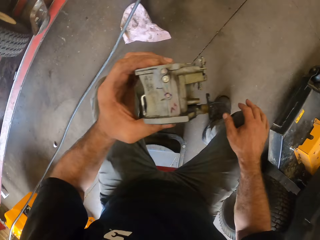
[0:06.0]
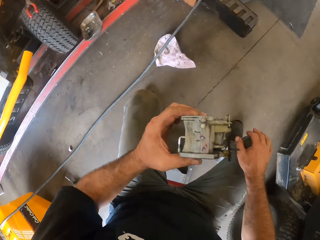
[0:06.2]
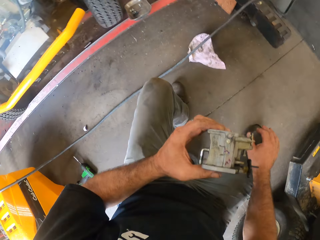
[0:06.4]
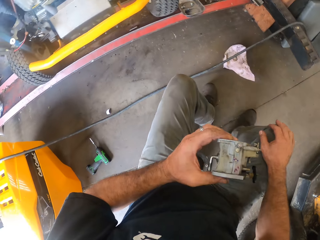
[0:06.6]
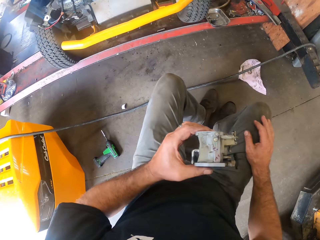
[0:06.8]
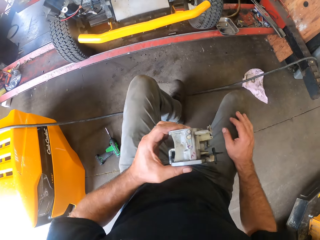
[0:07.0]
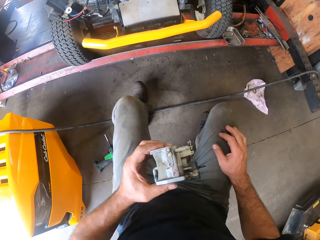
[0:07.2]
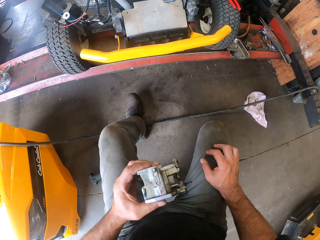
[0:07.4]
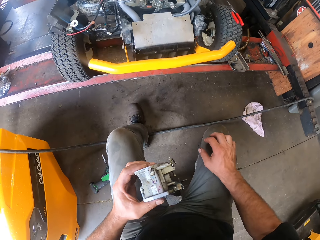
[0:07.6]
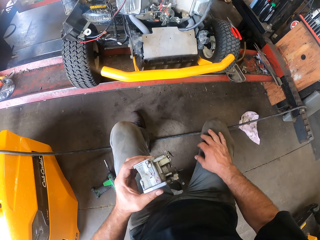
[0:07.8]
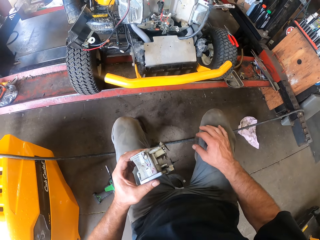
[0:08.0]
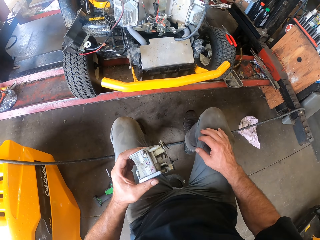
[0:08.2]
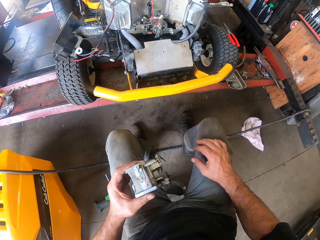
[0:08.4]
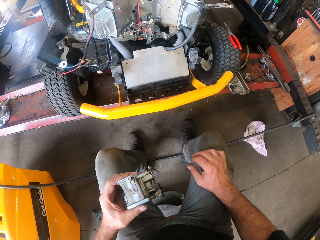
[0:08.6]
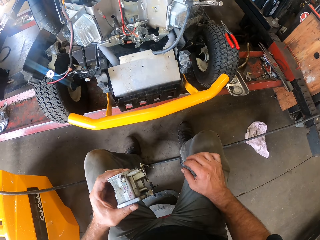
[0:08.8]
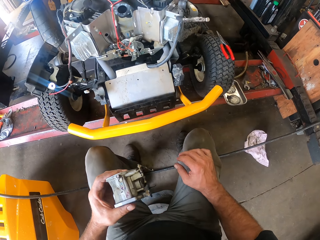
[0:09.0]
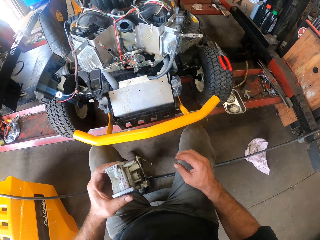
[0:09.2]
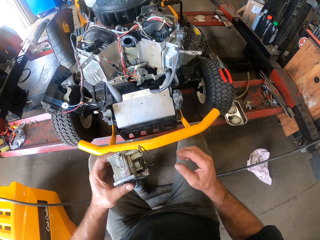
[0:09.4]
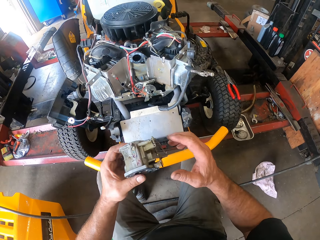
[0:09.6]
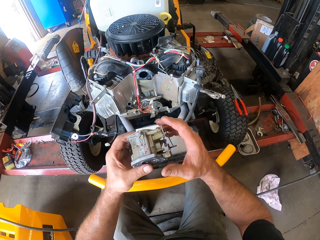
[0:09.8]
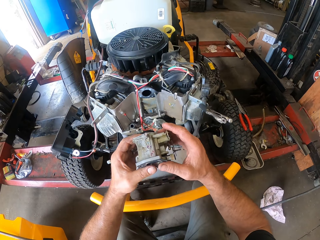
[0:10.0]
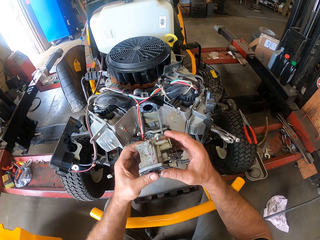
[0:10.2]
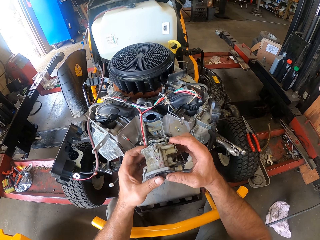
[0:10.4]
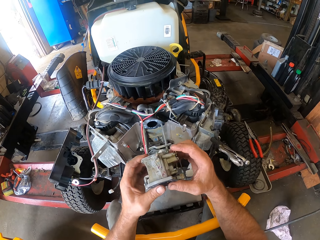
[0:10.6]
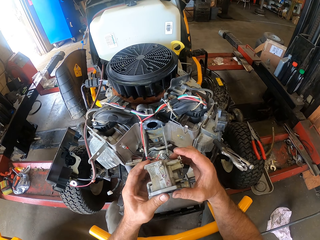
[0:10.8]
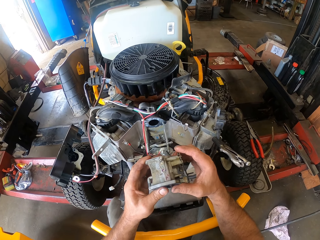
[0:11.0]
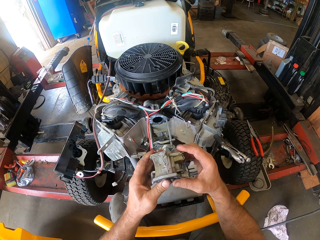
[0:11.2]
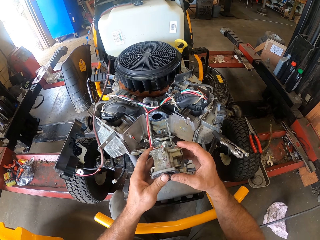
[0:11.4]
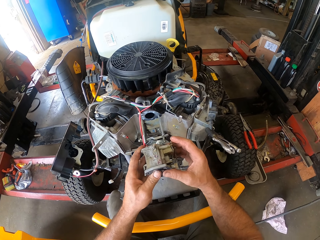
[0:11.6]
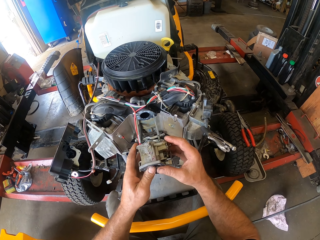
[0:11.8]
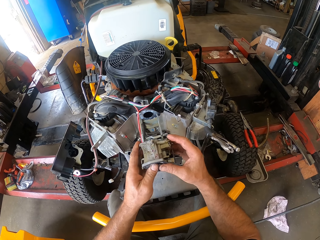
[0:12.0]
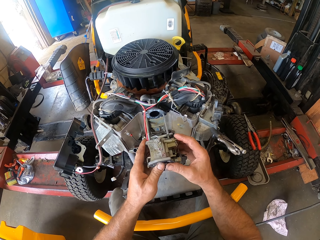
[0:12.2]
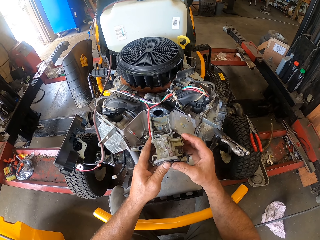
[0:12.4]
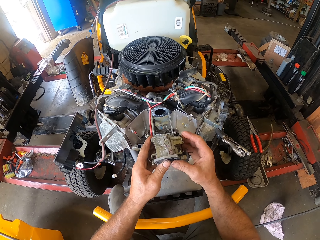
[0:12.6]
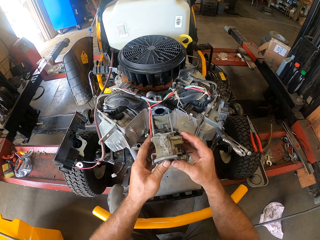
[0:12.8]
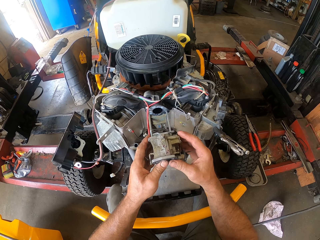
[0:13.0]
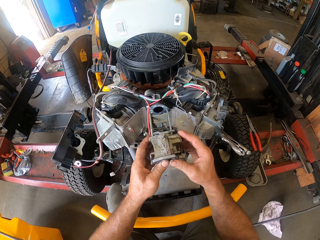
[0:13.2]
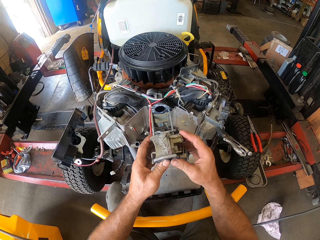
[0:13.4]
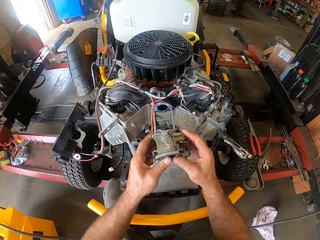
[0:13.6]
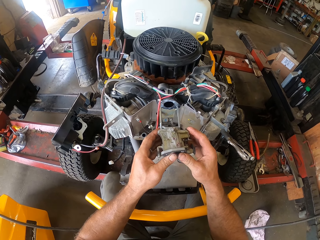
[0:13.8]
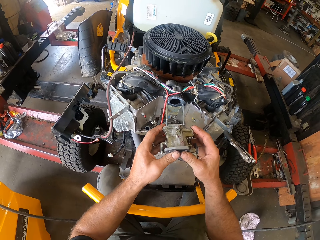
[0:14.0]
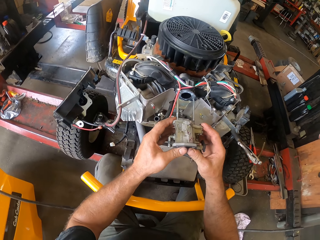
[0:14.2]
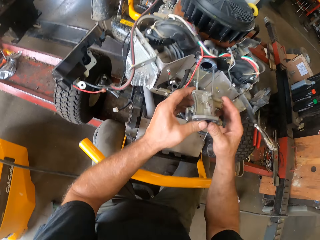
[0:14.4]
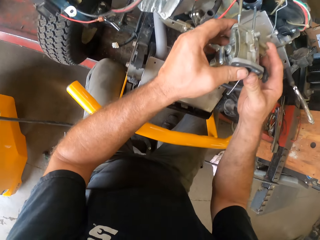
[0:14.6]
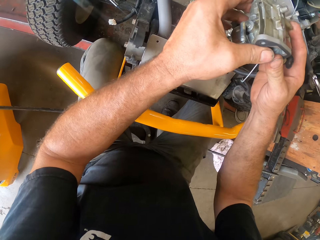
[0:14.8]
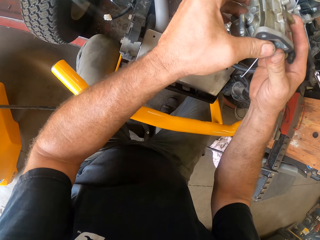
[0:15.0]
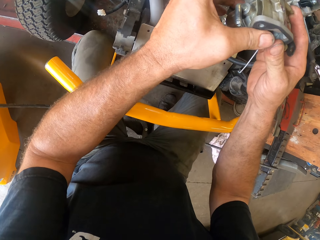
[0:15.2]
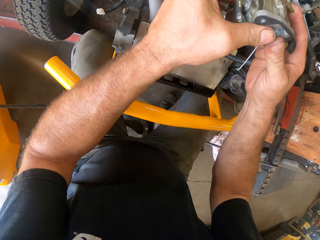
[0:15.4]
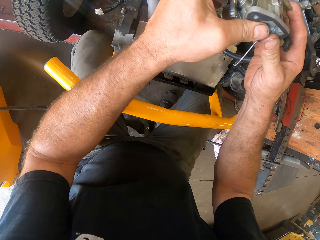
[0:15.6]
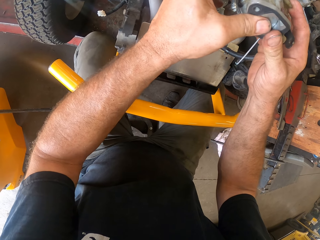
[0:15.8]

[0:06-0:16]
The camera wearer sits on a stool on the floor in front of a riding mower. He holds the part or spare of the riding mower in his hands. He fixes the spare on the lawn mower.

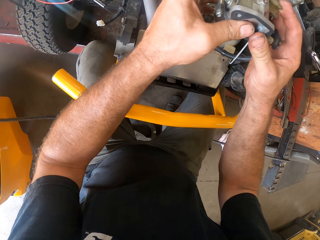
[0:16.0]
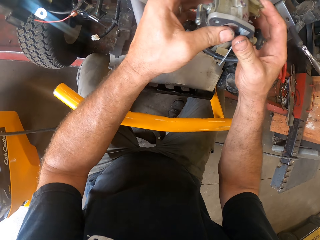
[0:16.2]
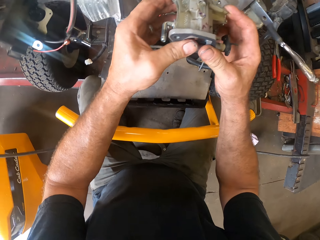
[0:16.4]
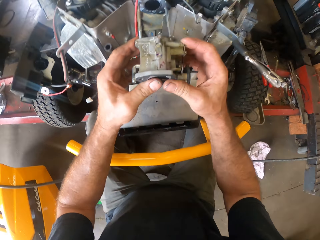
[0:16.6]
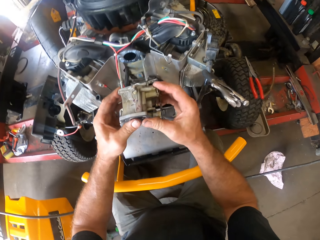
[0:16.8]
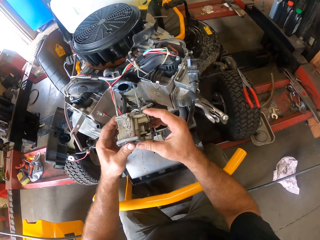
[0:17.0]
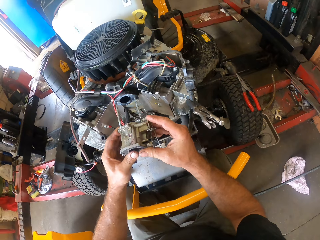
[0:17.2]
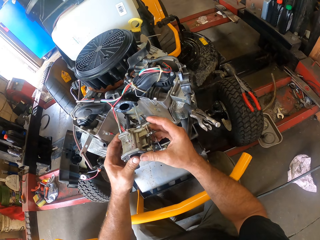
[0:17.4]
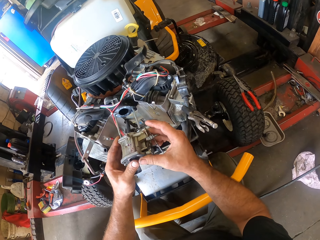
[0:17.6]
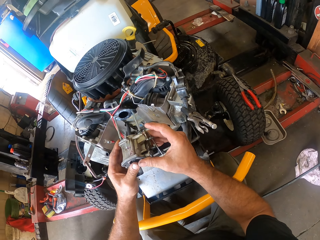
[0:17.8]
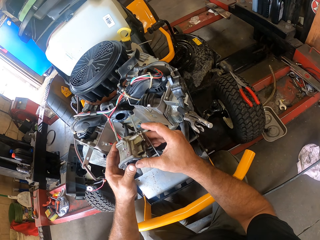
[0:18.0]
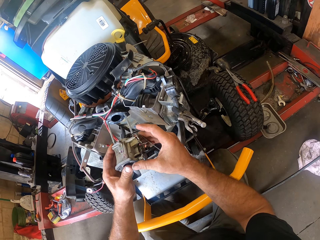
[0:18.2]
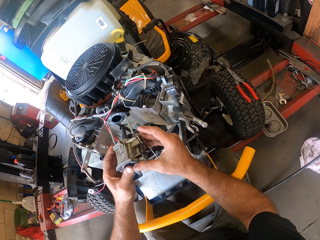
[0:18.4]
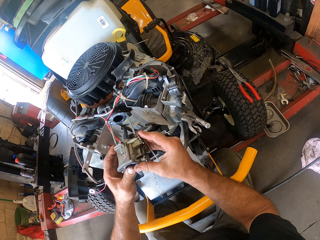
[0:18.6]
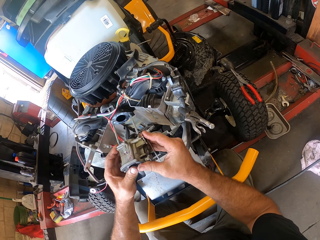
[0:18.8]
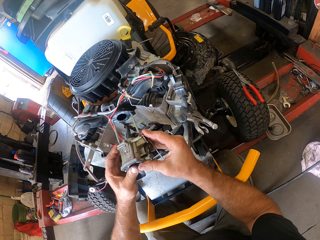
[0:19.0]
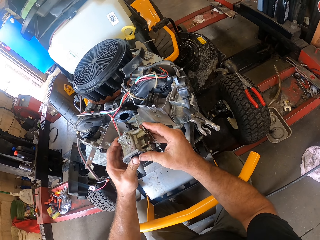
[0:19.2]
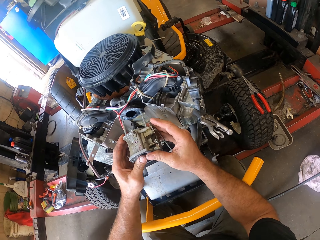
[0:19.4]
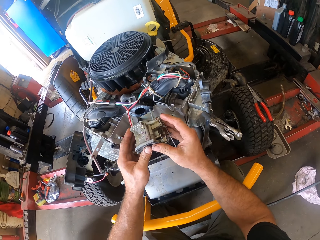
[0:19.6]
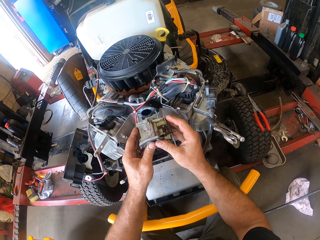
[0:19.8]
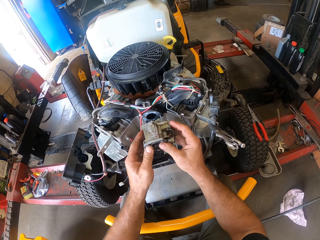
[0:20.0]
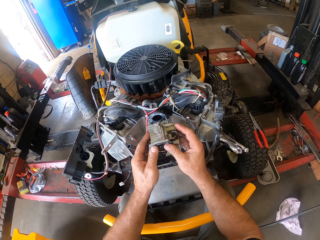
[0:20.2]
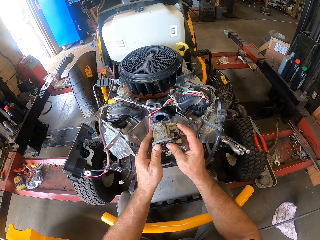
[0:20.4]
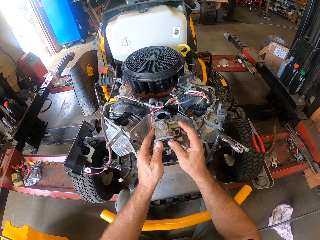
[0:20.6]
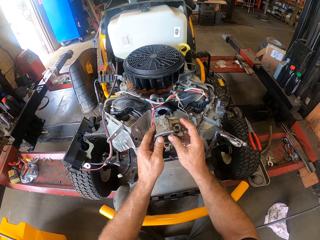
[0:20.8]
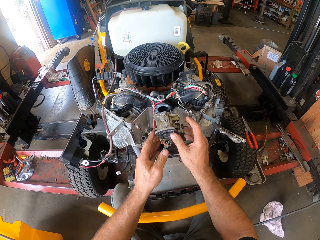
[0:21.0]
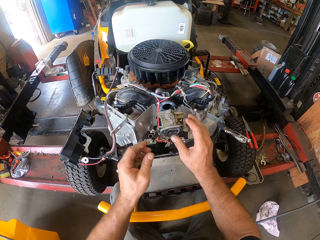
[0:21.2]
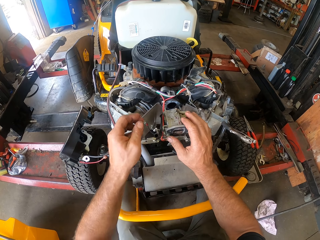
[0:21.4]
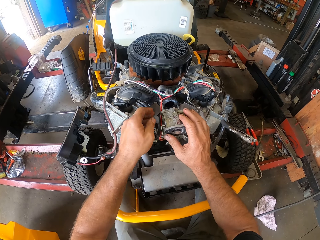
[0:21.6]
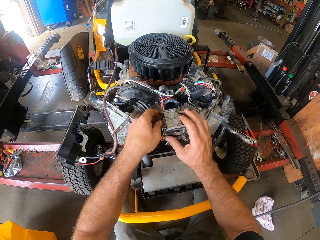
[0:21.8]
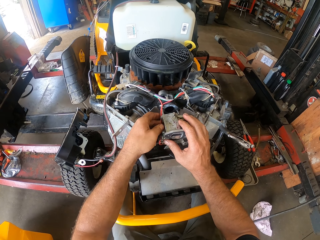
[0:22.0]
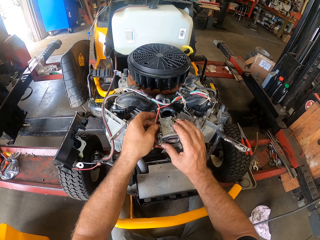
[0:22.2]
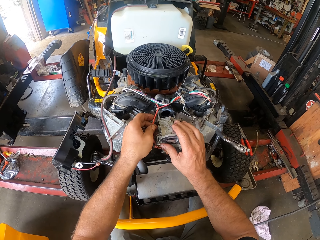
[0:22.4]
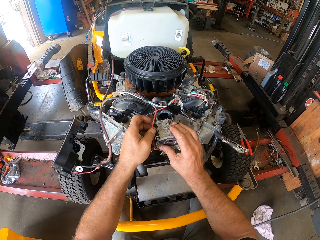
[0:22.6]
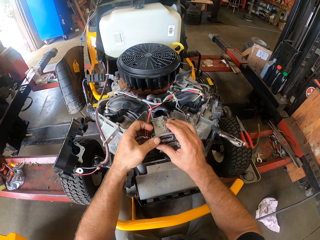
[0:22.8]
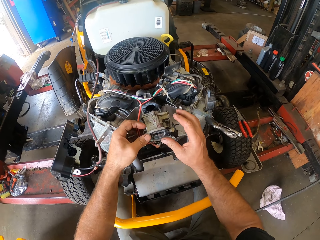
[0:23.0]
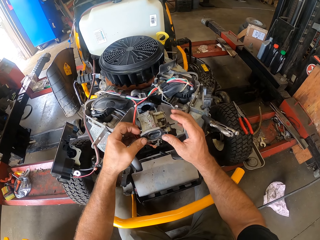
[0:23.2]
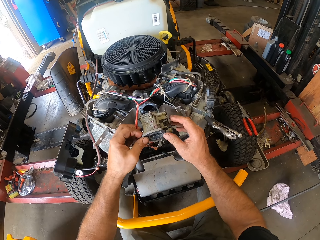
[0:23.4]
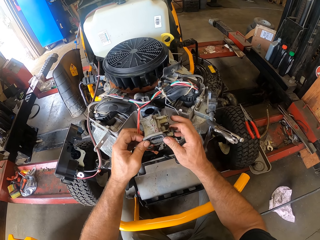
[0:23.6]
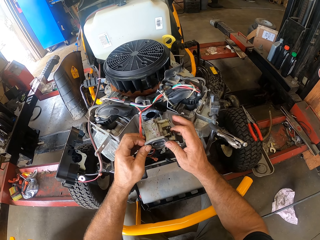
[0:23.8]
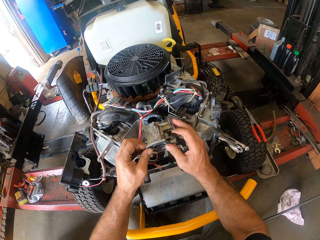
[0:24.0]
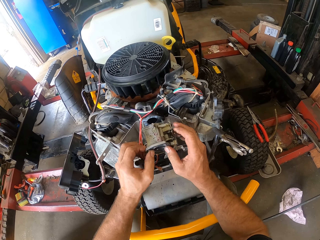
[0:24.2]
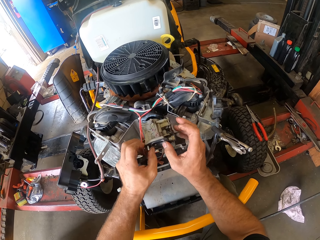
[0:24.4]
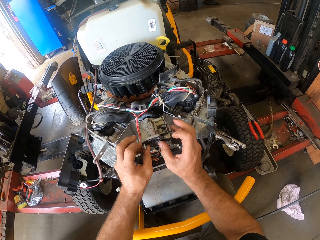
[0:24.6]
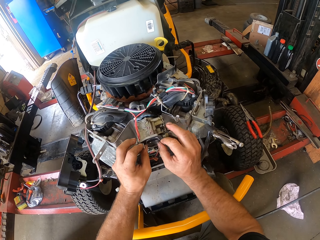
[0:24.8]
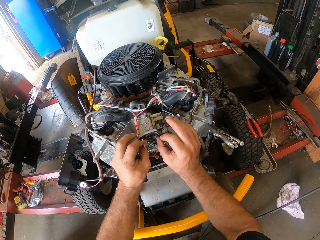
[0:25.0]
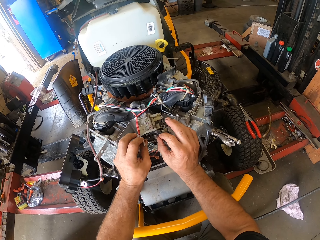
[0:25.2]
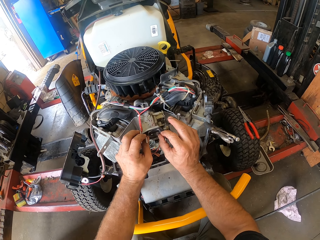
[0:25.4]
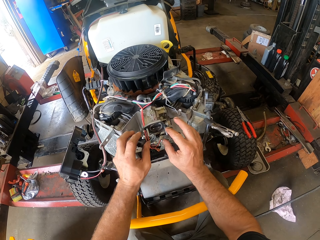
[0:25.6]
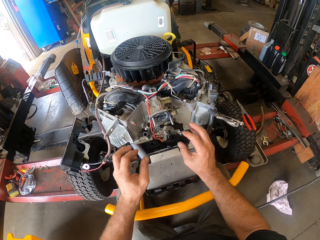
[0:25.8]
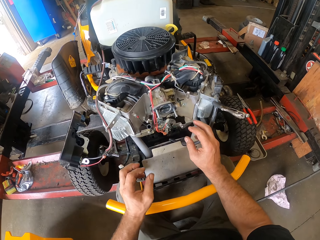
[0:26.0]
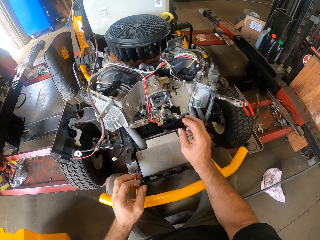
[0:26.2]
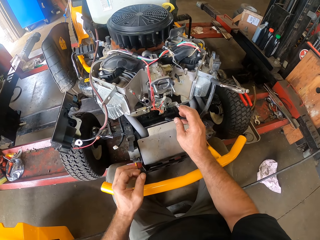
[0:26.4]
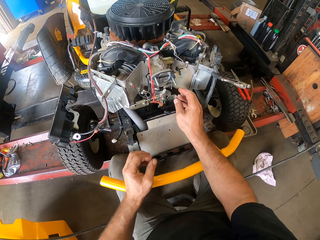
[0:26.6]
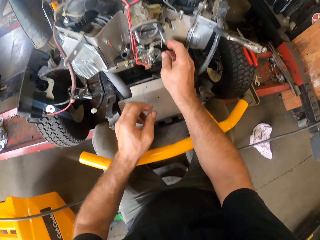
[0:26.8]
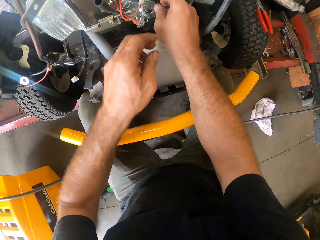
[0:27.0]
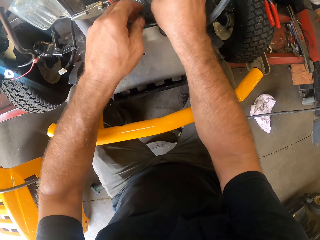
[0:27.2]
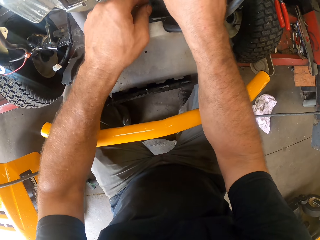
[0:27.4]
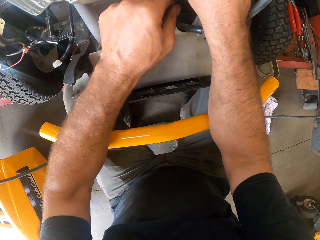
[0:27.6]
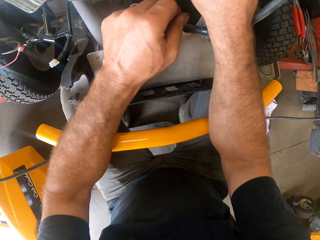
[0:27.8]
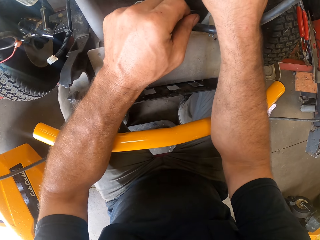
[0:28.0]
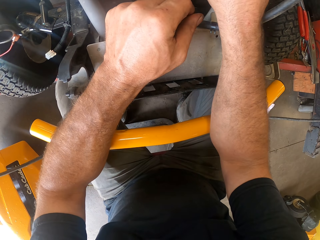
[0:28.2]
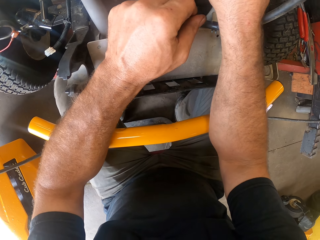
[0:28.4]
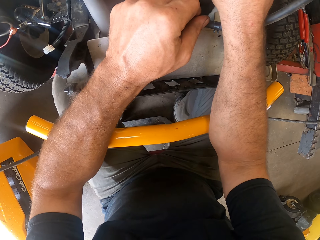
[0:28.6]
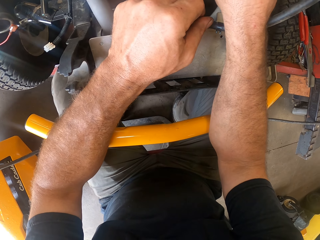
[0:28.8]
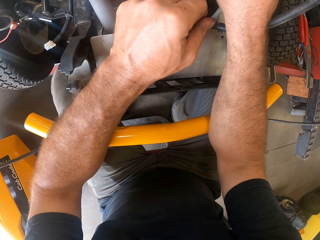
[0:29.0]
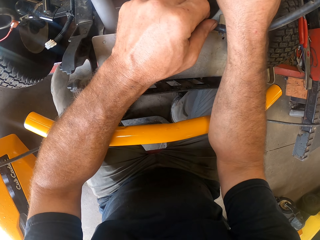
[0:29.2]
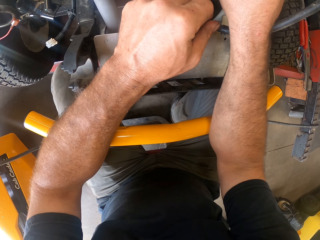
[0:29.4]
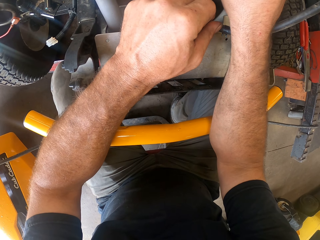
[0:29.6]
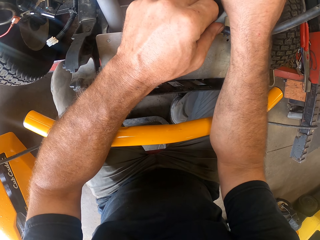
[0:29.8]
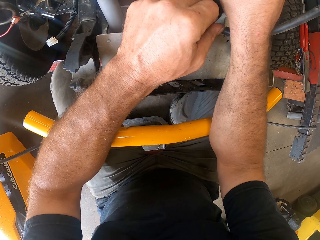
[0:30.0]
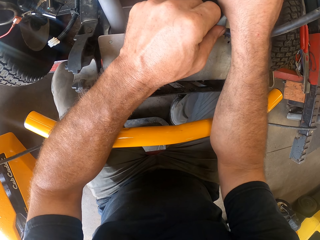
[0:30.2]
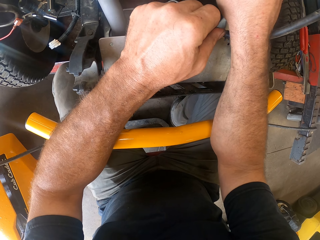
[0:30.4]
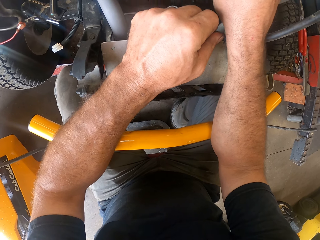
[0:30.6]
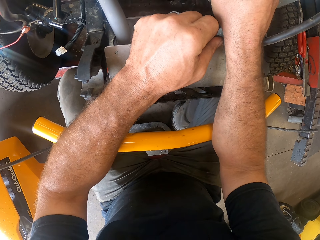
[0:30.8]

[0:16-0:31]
The camera wearer fixes the part of the riding mower into the riding mower with his hands. He moves a wire in the riding mower with his left hand. He fixes the part of the riding mower into the riding mower with his hands. He pushes the spare. He touches wires on the lawn mower.
